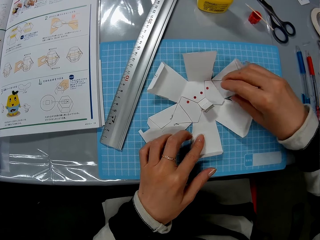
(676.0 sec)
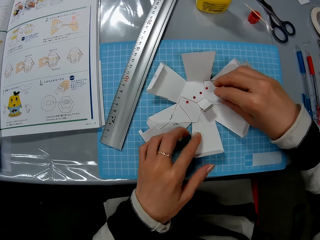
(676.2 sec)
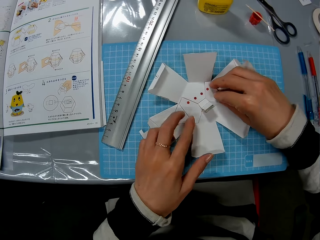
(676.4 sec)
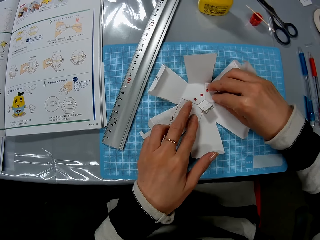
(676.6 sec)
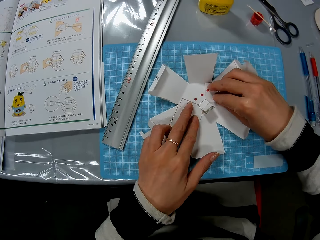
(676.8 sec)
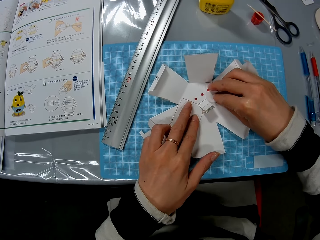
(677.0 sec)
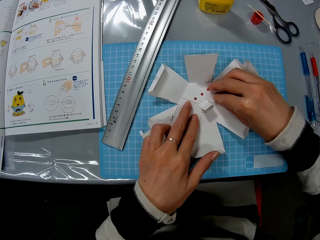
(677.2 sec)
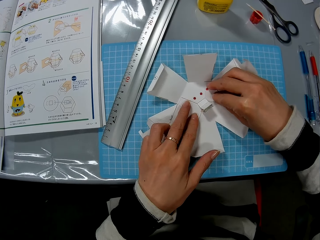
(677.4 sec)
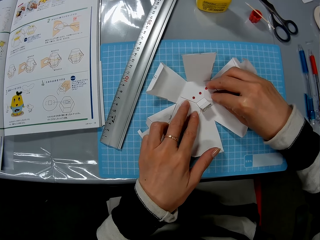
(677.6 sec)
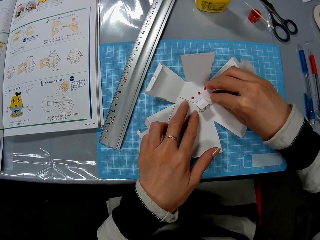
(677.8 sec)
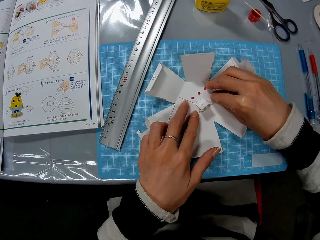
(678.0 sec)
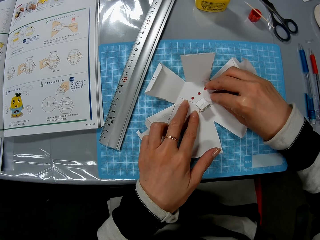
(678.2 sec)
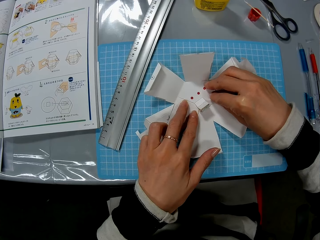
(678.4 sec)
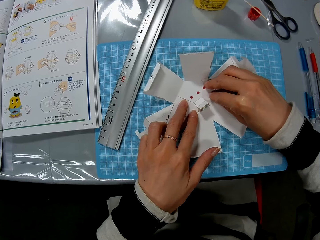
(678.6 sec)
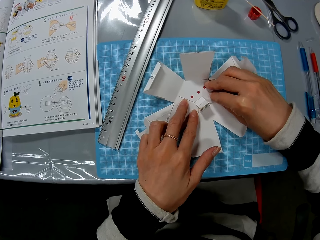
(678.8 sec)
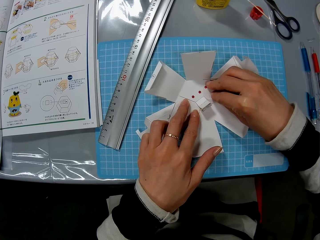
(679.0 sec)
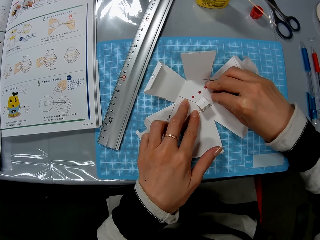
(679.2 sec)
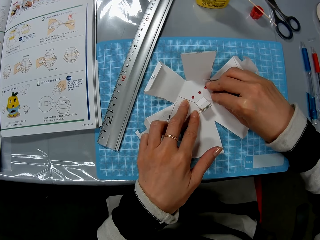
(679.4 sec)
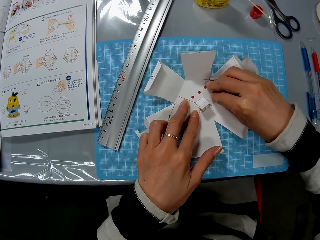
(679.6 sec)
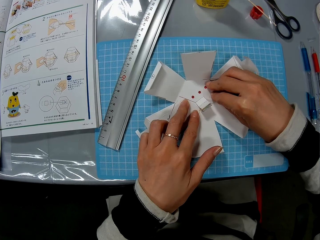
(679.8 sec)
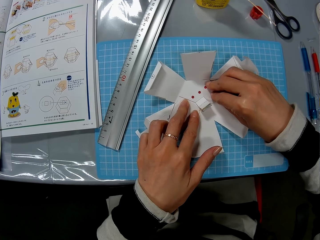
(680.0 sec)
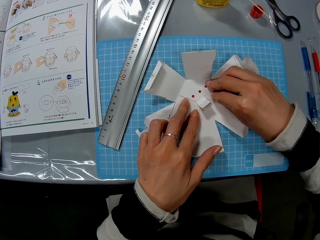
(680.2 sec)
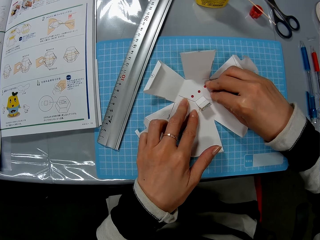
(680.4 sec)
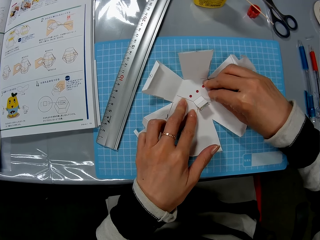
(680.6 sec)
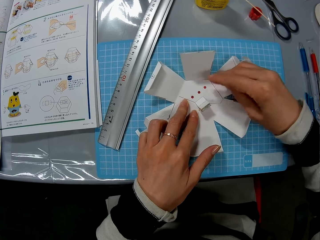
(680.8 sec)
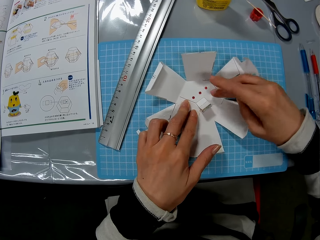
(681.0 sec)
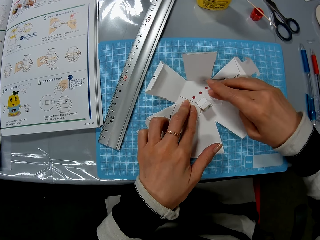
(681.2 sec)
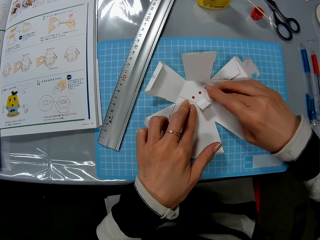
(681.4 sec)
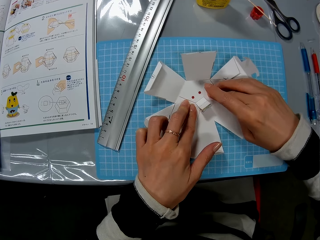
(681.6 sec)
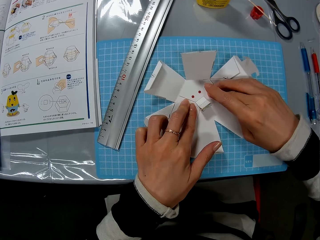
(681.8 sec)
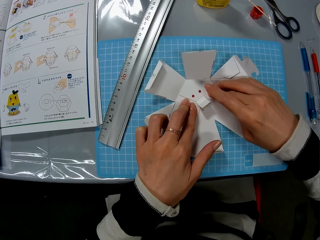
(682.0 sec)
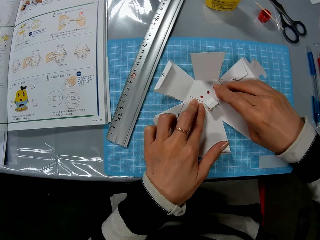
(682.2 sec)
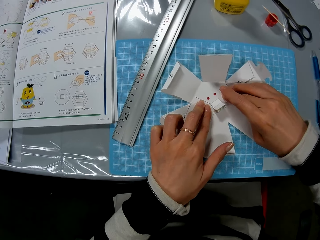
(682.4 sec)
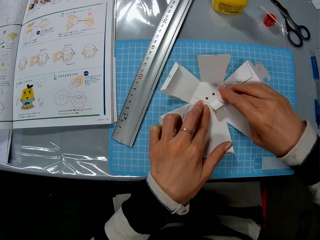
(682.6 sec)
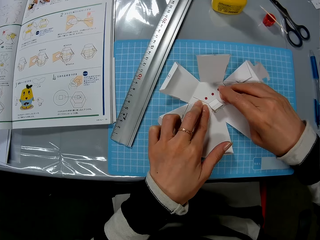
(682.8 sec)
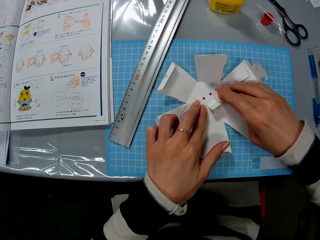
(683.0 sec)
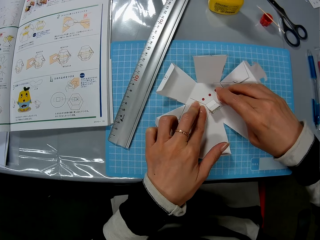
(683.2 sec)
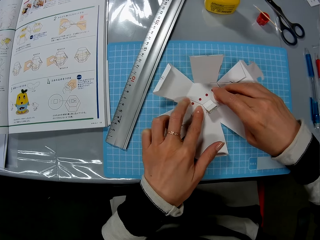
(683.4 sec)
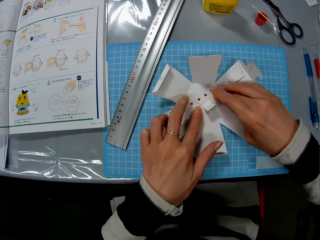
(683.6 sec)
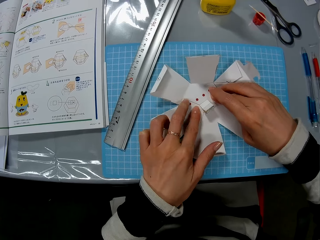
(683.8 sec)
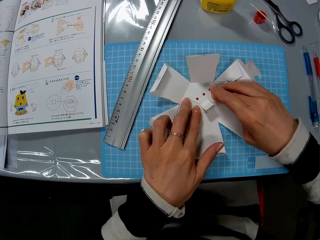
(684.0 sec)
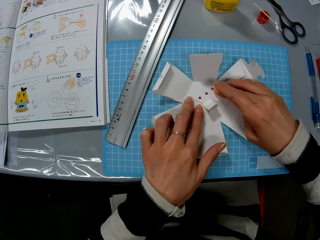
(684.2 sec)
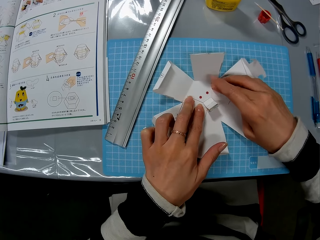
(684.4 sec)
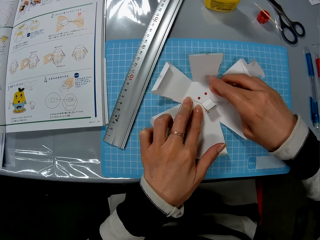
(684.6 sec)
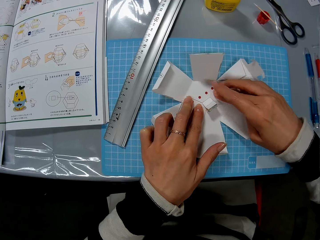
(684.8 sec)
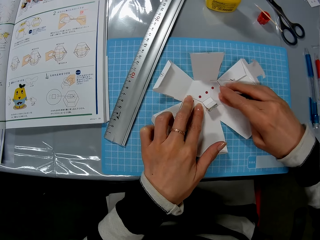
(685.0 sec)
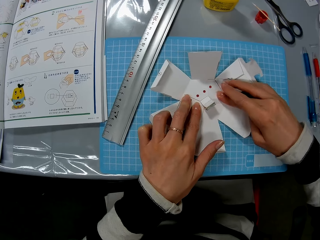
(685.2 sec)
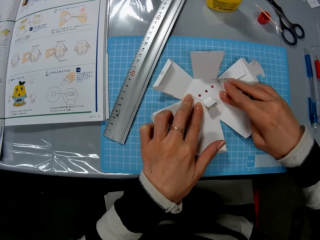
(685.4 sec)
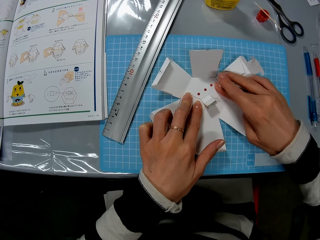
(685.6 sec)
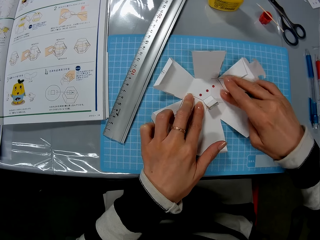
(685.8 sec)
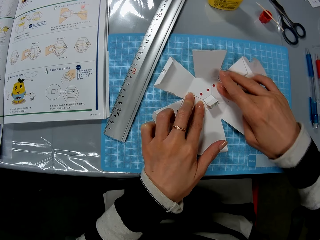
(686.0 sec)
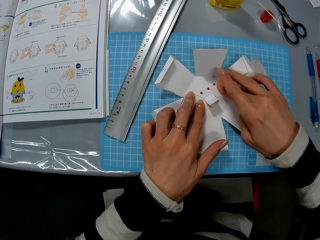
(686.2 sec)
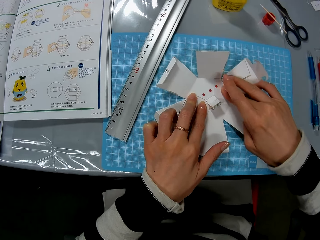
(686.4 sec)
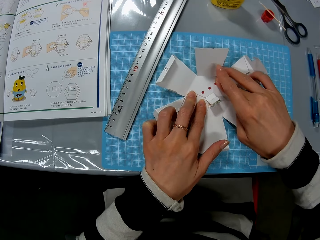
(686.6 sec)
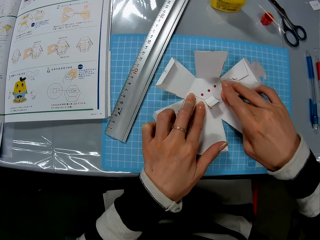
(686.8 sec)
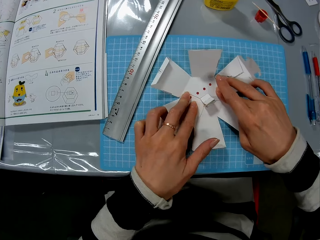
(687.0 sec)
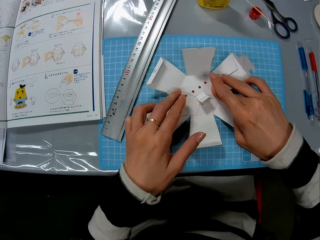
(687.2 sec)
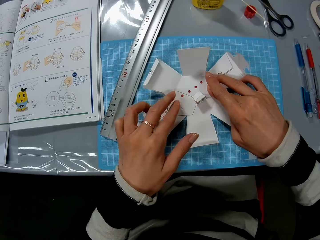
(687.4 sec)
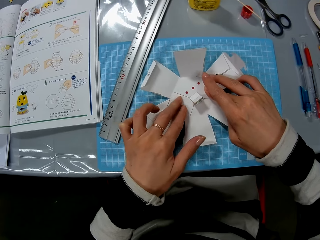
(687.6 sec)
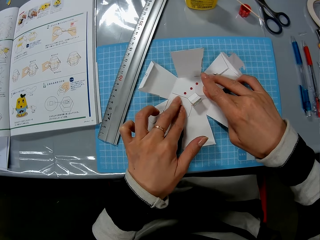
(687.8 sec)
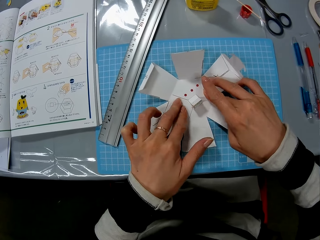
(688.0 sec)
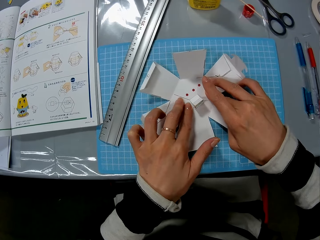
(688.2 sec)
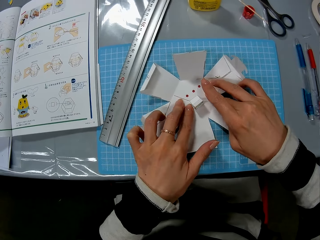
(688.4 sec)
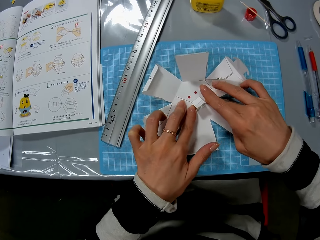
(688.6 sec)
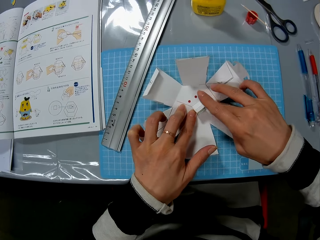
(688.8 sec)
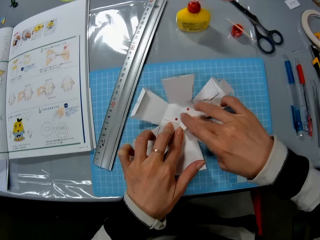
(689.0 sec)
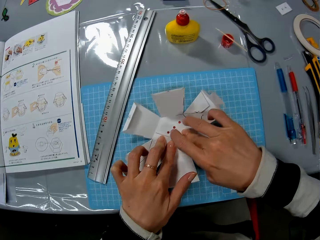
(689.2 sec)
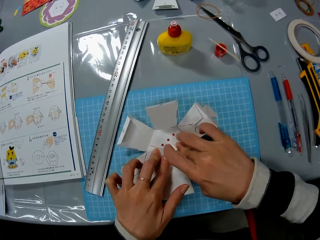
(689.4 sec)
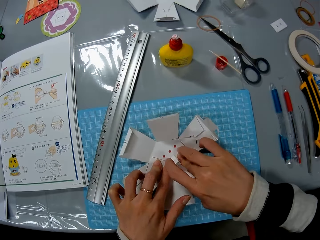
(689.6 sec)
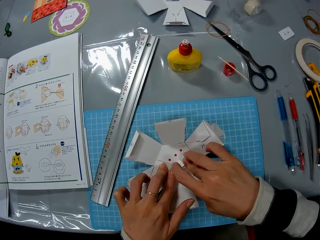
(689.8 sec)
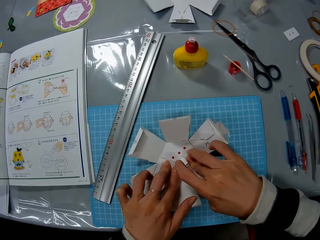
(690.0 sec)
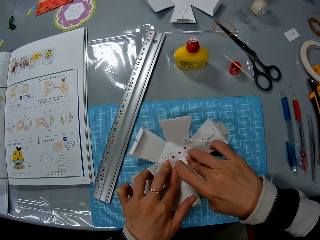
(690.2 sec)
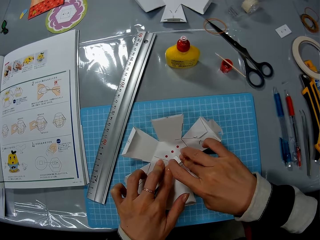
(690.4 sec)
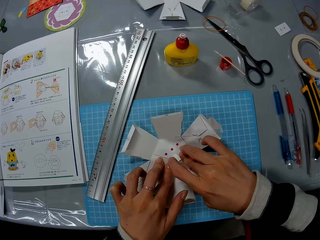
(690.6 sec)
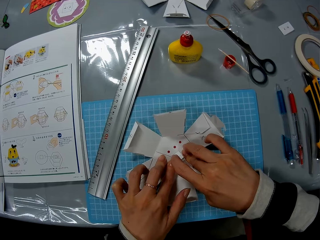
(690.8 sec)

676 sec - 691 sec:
The camera wearer presses together the carton crafts.

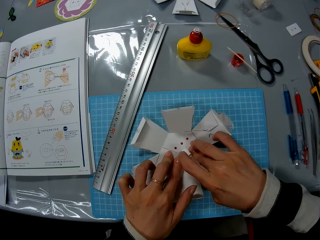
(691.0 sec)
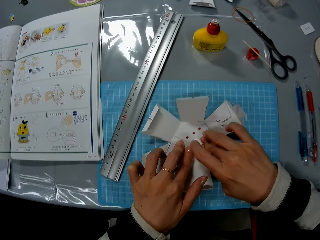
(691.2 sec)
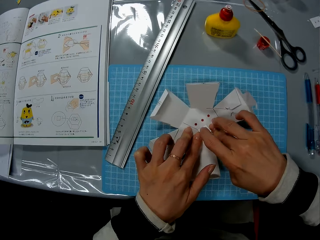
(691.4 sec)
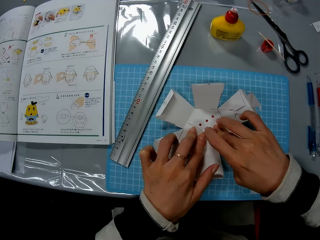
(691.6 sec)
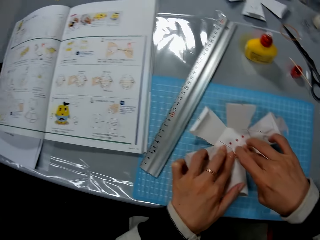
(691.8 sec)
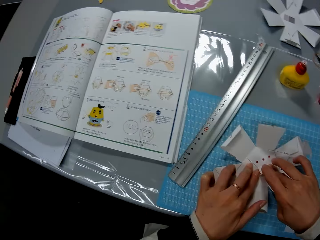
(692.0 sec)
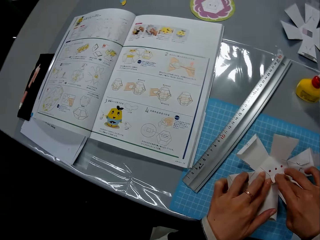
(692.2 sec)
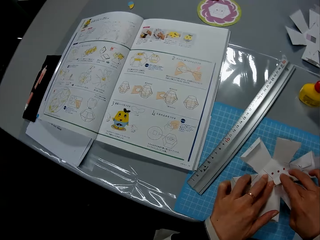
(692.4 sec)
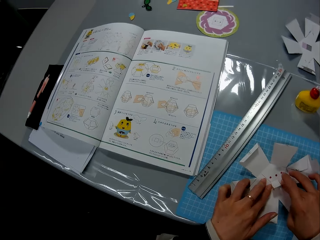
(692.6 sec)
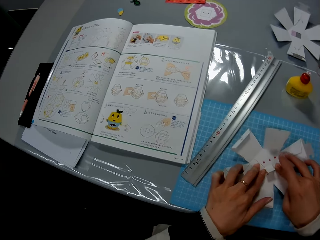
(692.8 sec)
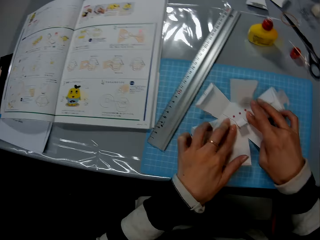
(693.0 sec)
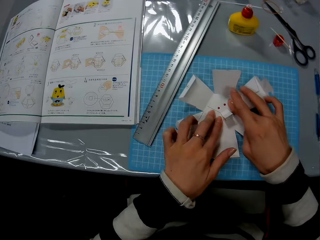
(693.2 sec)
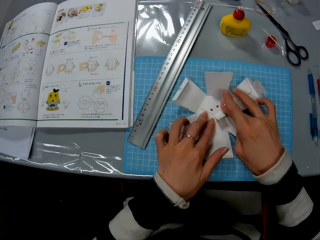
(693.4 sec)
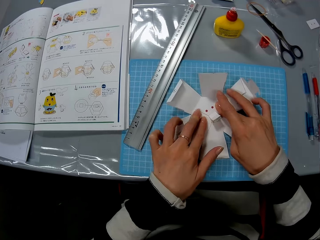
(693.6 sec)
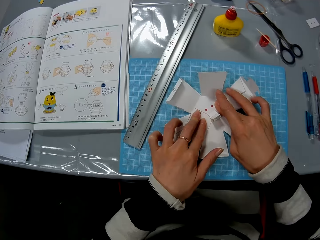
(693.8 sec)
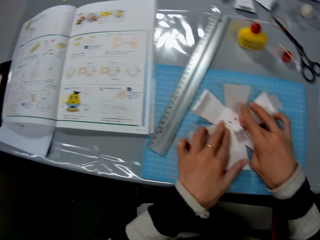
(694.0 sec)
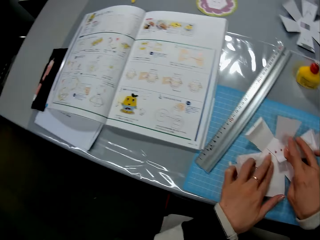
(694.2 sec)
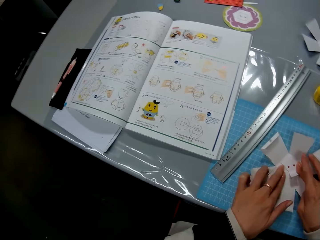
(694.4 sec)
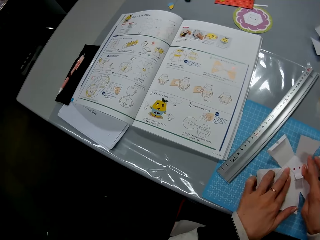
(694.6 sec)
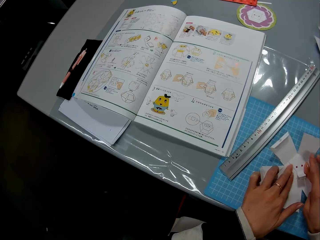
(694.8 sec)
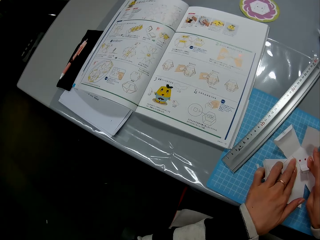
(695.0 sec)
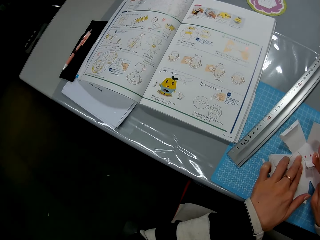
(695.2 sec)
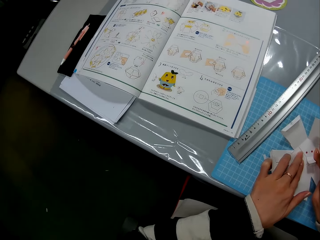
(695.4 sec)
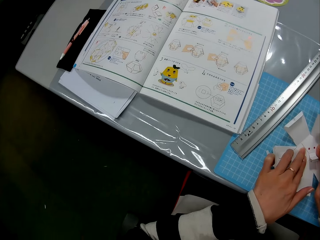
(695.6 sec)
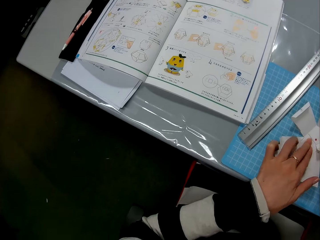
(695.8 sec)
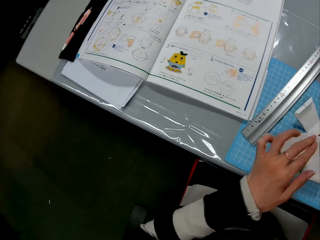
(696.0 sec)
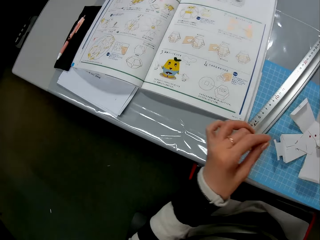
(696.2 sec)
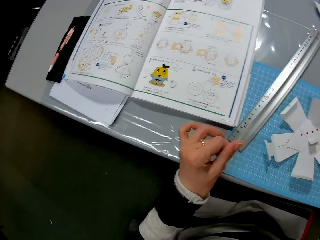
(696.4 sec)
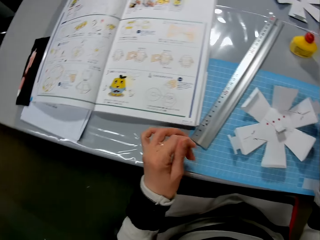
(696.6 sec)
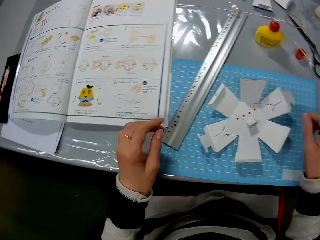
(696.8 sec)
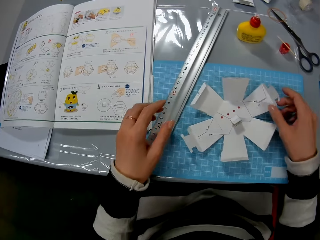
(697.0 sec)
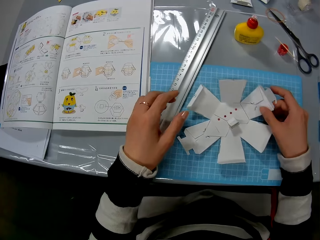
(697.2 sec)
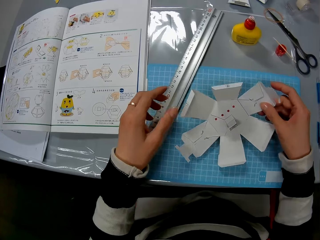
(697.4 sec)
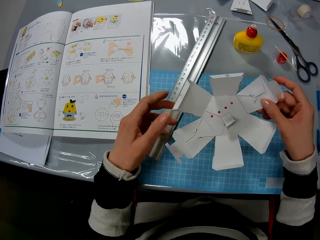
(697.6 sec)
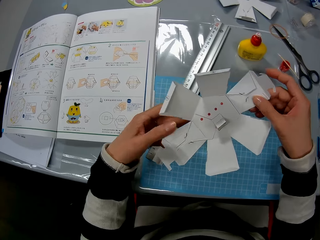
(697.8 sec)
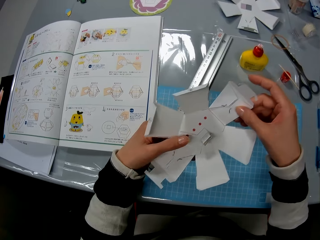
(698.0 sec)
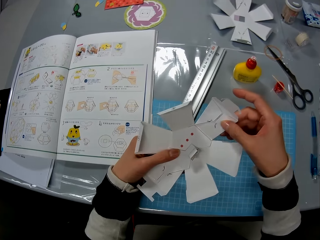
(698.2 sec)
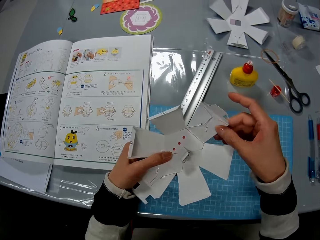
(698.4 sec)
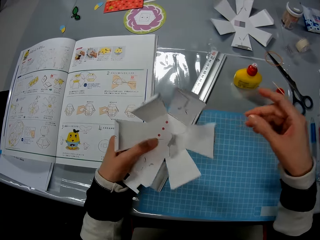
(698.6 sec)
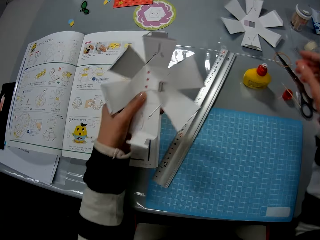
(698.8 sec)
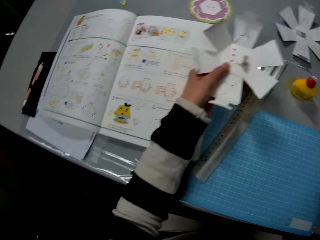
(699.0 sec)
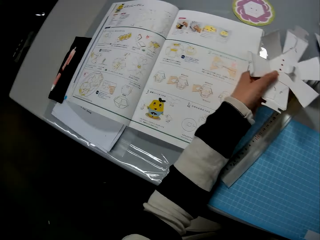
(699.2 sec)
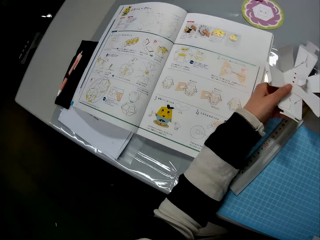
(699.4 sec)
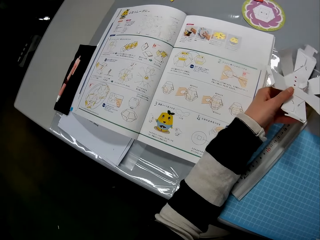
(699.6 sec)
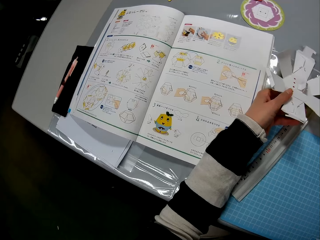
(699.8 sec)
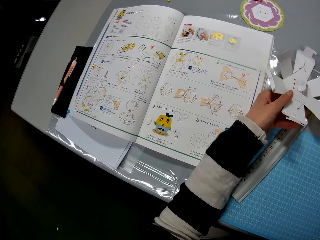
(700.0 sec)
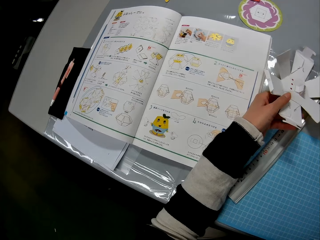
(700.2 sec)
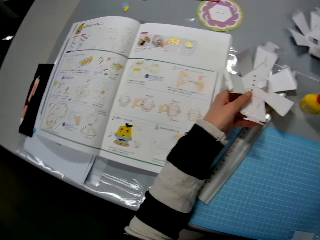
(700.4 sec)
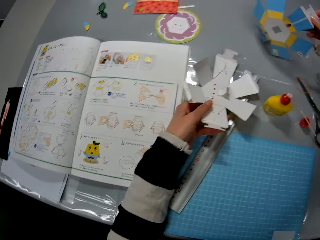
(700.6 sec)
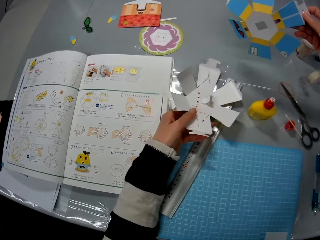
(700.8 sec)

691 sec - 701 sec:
The camera wearer picks up the carton craft in his hands. He puts the carton craft on the table.
